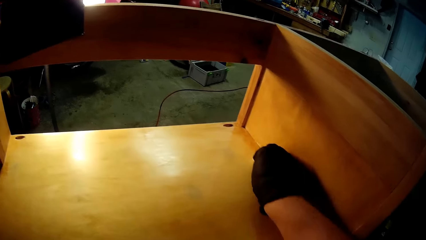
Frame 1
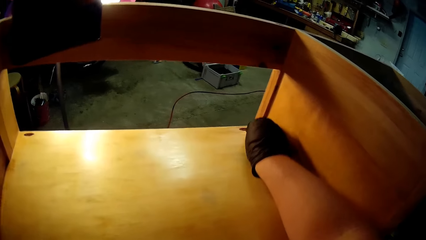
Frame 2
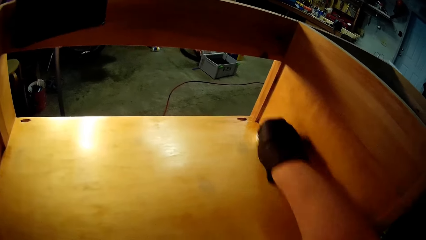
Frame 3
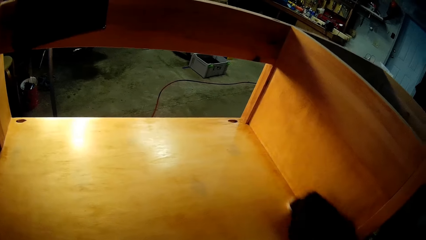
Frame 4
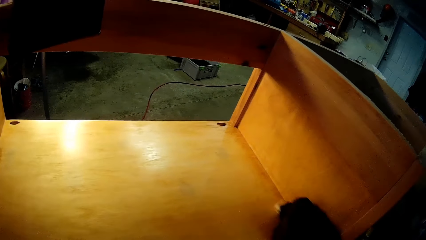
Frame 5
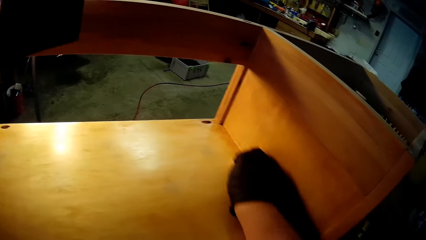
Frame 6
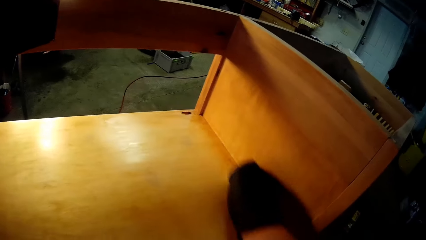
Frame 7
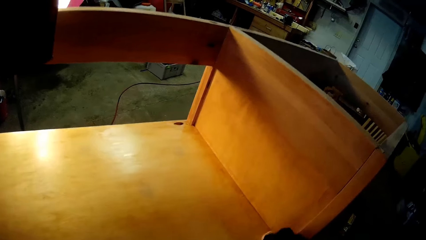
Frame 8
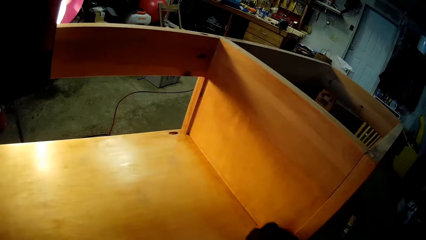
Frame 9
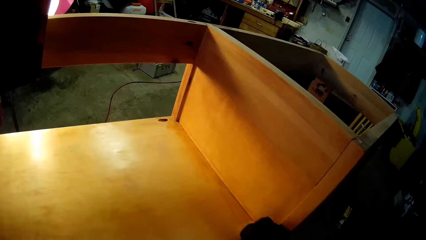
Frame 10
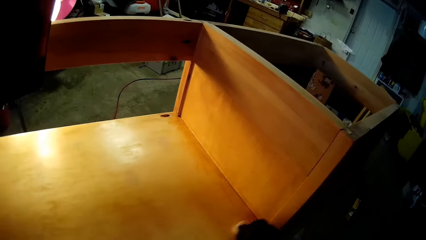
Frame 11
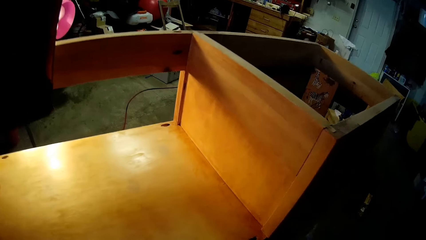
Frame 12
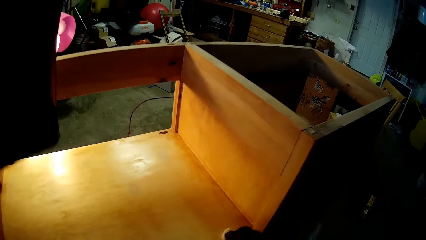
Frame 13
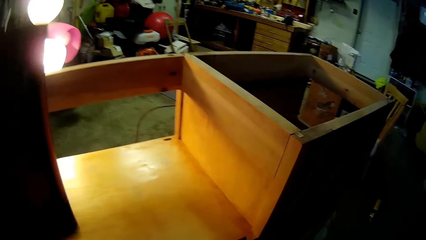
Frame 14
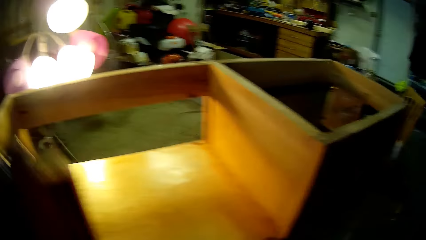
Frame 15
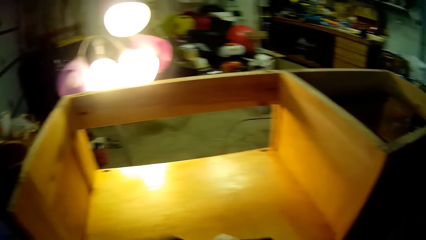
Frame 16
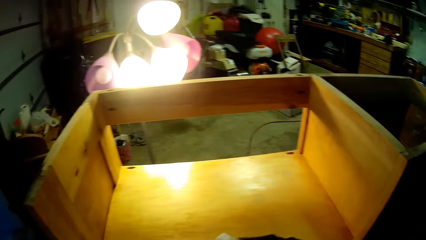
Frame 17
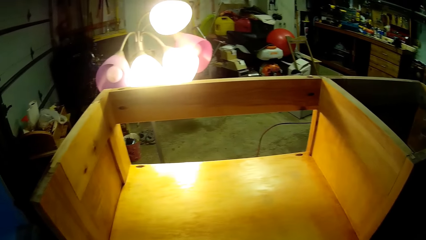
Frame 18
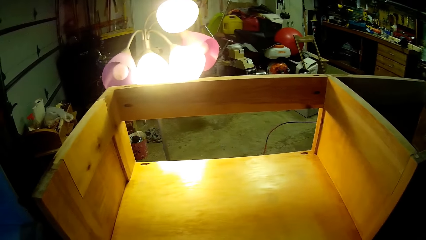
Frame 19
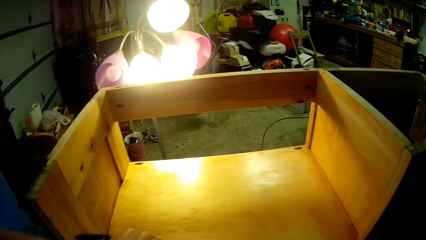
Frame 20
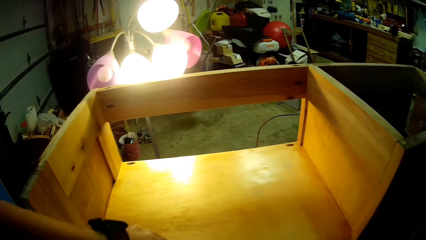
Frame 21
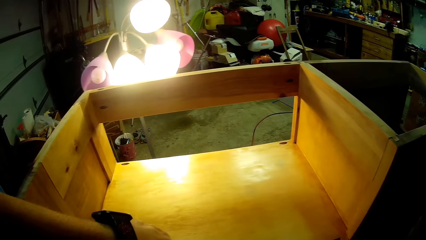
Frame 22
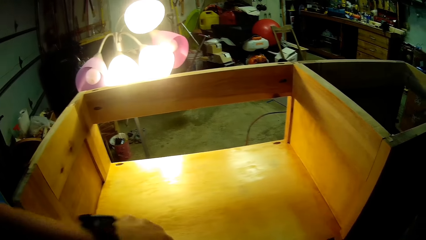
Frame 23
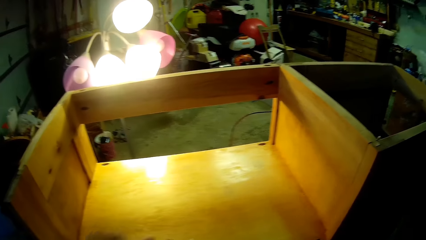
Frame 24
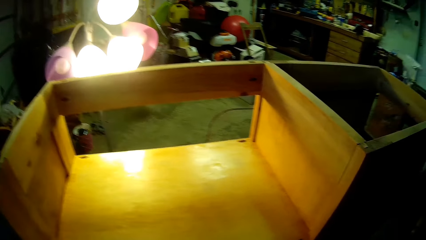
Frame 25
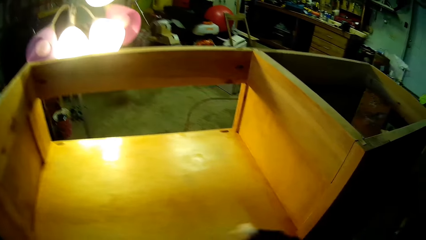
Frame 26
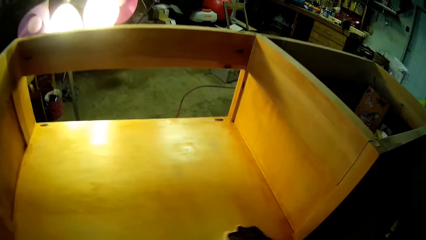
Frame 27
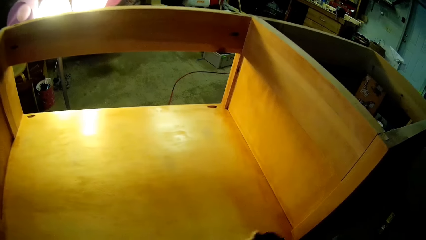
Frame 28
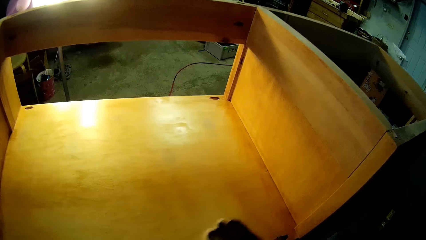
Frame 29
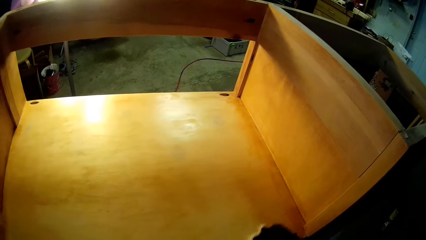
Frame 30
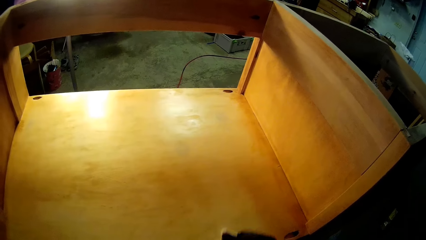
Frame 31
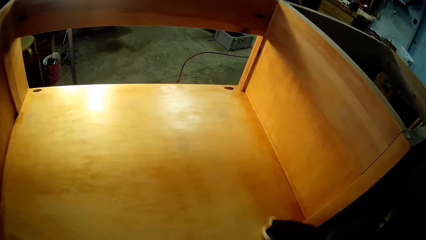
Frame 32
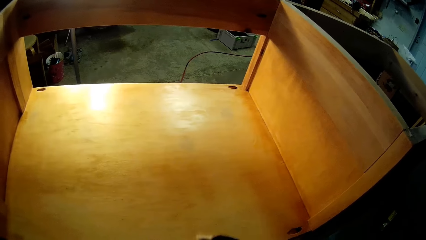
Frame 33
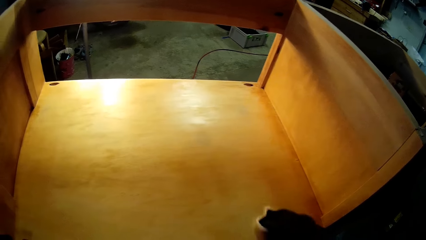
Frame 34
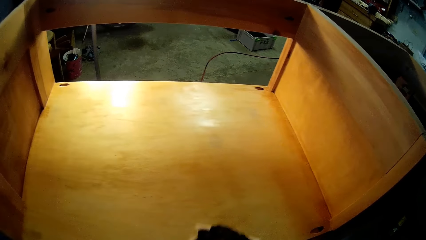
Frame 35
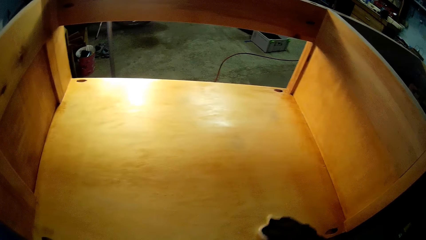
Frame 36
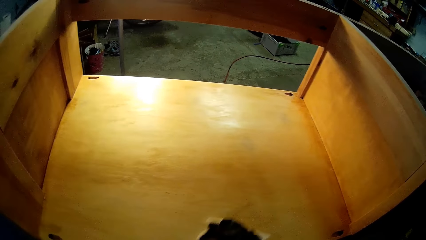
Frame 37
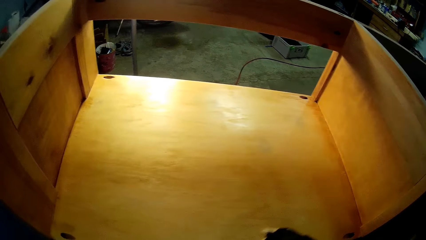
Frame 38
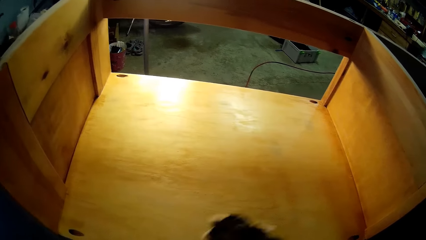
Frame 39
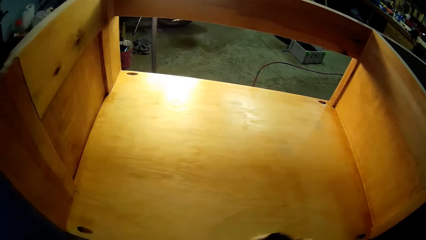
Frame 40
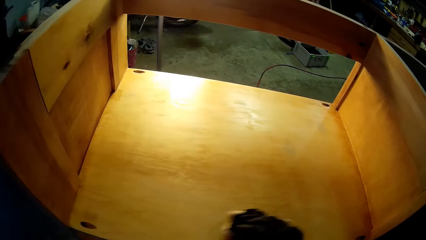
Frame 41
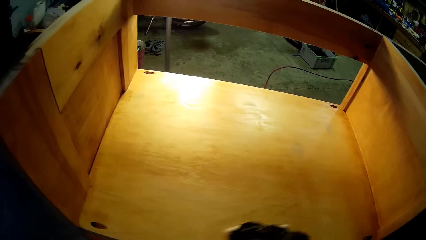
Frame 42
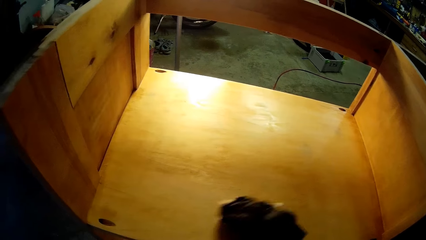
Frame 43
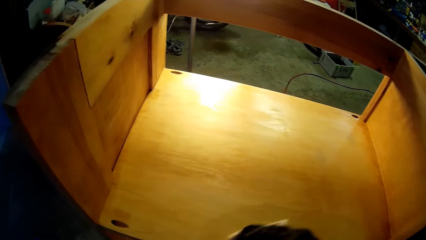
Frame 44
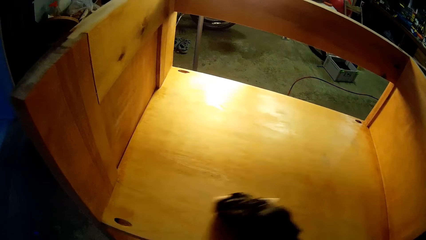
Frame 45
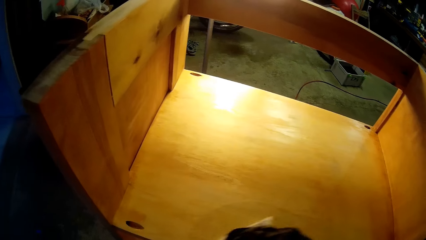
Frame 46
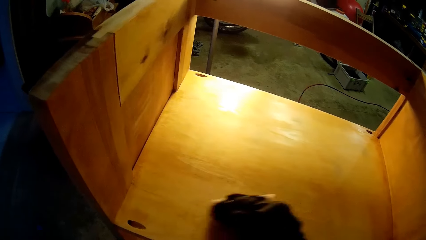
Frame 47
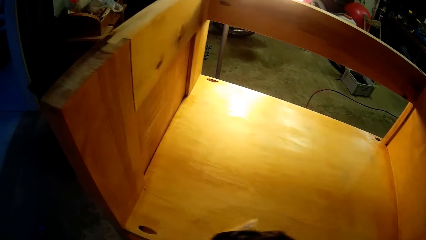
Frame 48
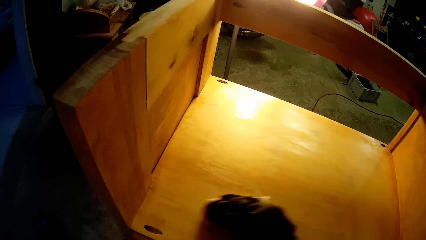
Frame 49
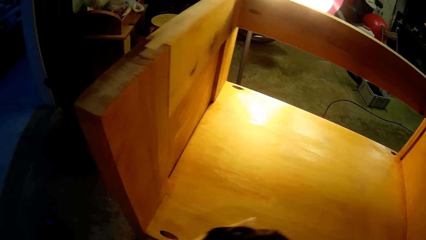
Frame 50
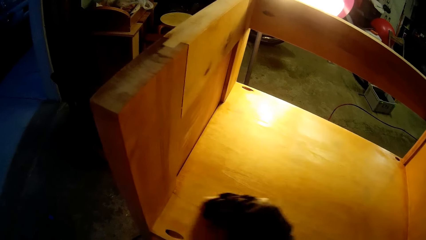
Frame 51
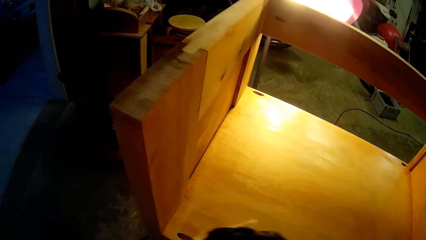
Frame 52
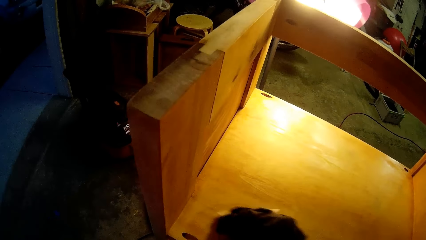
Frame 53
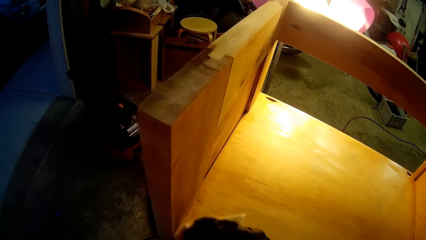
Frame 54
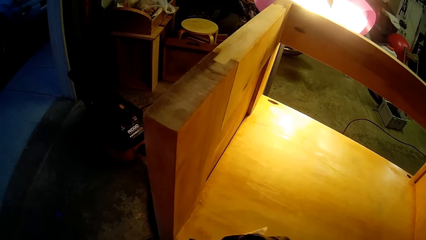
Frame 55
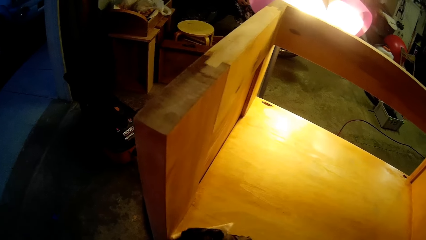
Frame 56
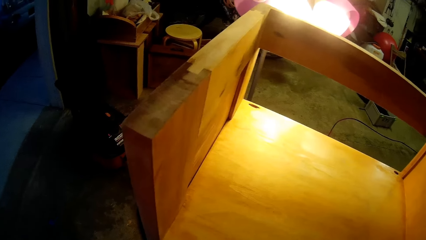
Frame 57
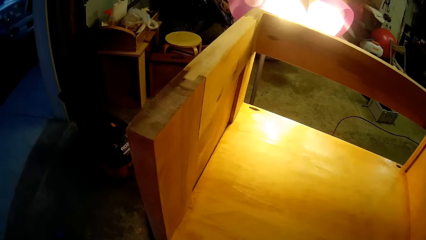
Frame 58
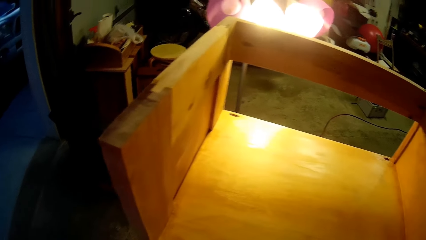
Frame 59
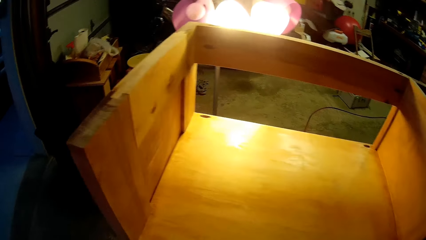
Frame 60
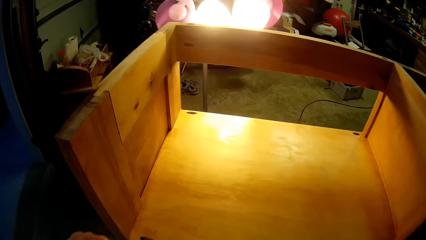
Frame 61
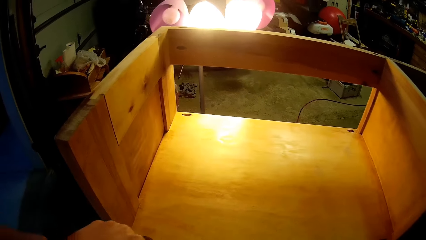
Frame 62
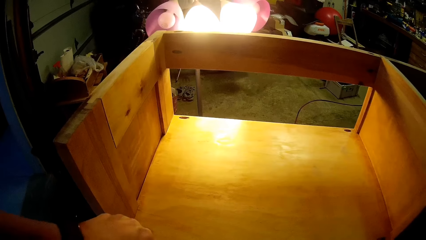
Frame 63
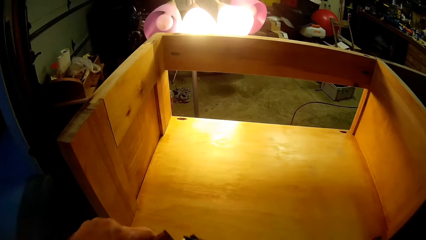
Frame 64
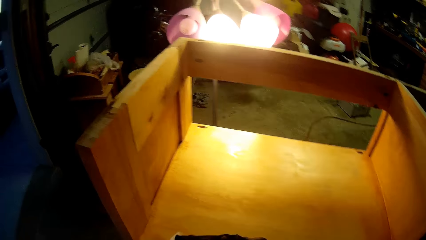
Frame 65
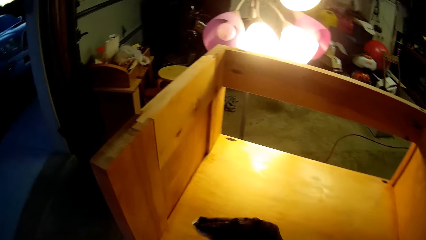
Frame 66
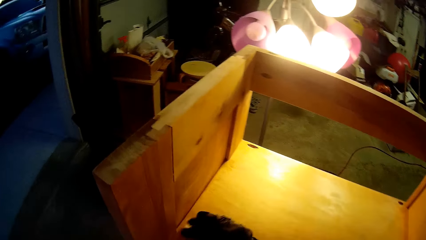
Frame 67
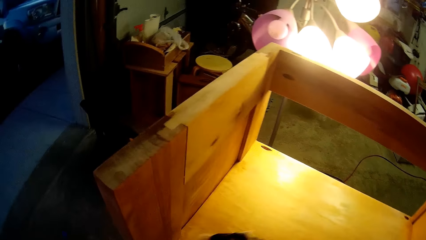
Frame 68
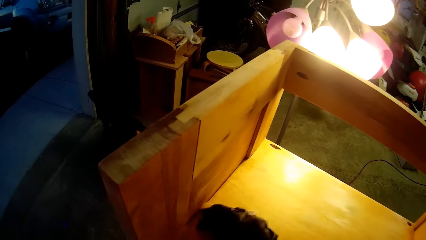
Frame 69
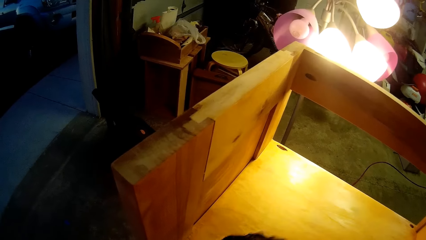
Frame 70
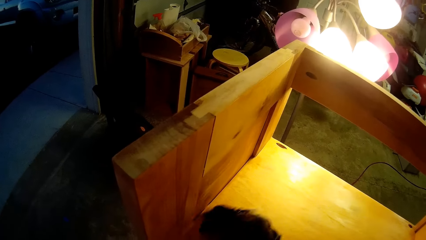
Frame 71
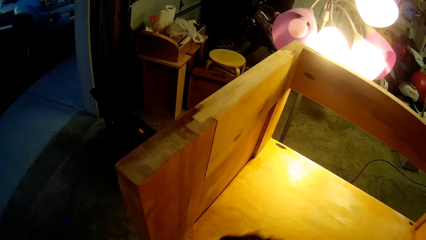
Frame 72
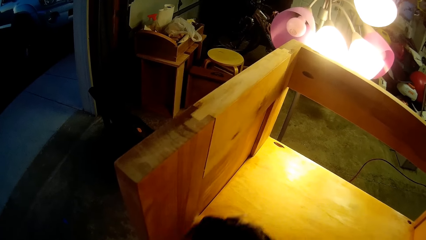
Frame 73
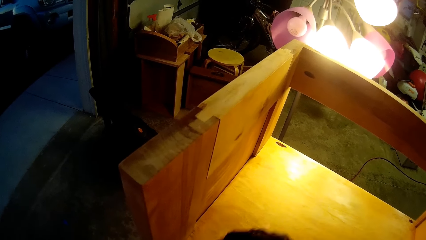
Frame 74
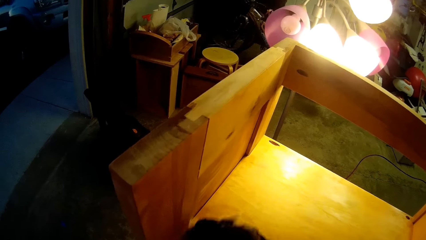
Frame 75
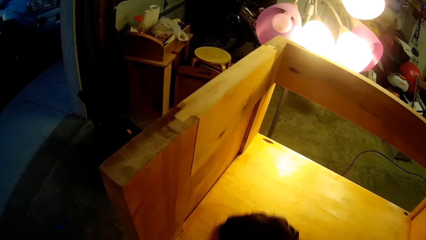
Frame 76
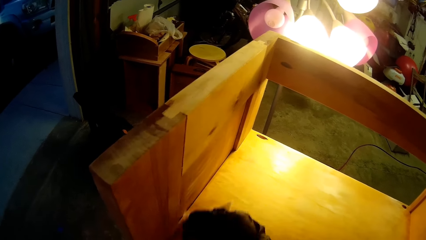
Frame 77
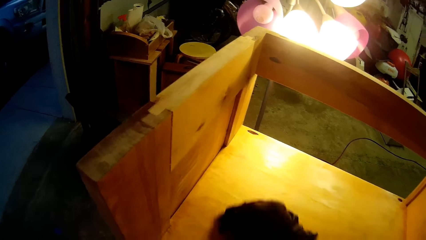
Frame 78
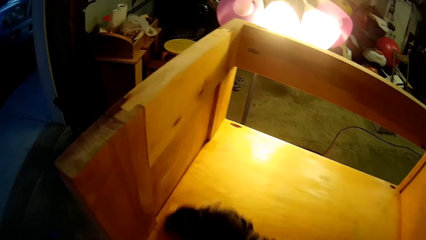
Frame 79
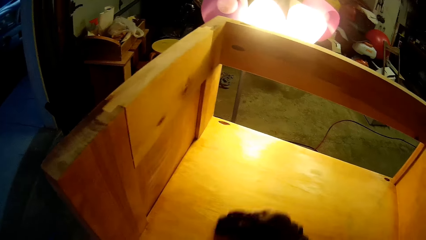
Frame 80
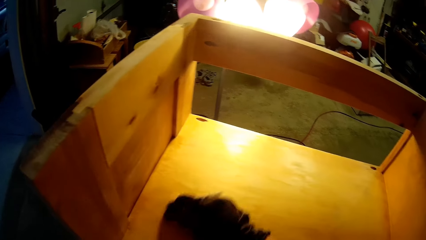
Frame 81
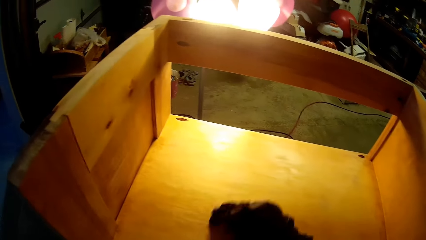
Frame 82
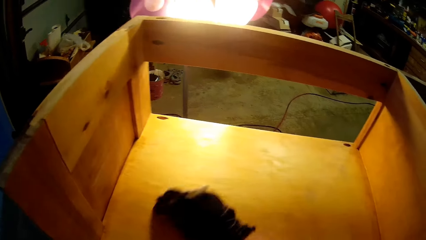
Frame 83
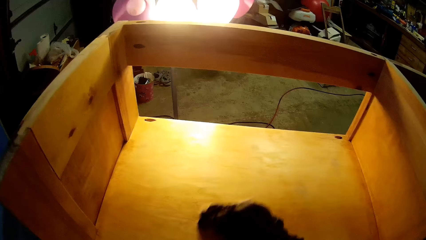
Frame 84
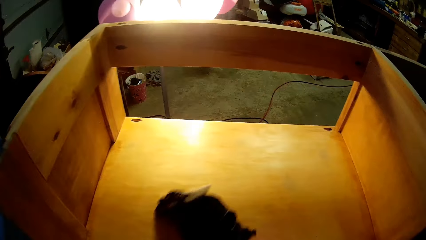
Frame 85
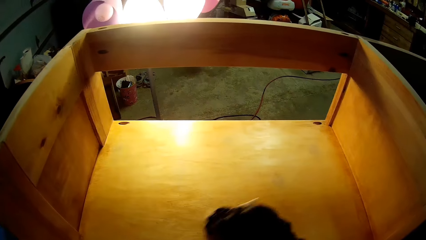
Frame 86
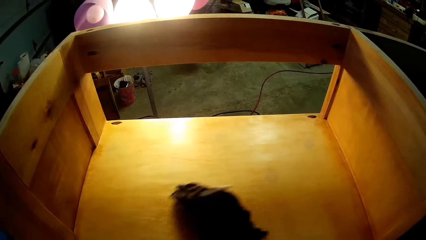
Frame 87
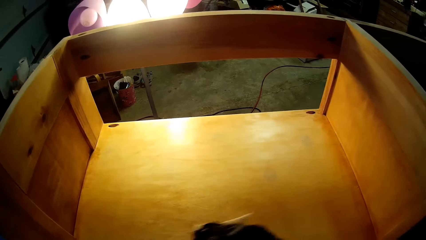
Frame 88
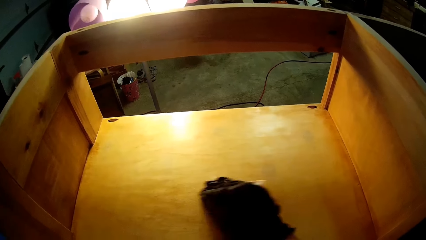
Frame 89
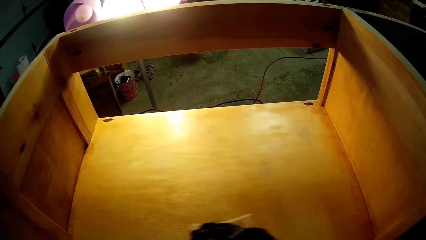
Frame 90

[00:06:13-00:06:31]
The camera wearer removes his hand from the cabinet. He puts the odorless mineral spirit on the sandpaper. He scrubs the cabinet with the sandpaper. He puts the odorless mineral spirit on the sandpaper. He scrubs the cabinet with the sandpaper.
